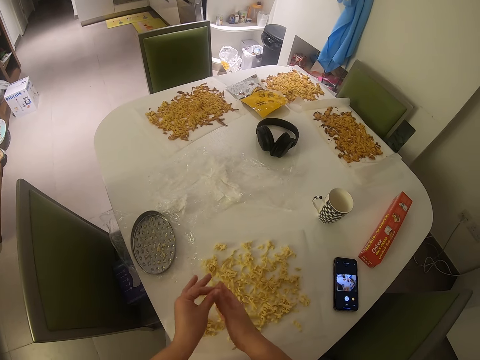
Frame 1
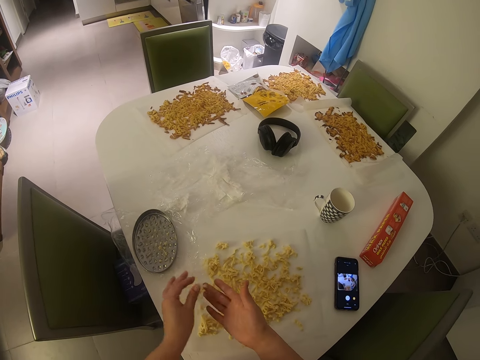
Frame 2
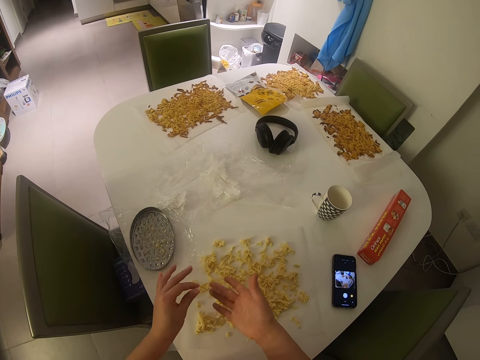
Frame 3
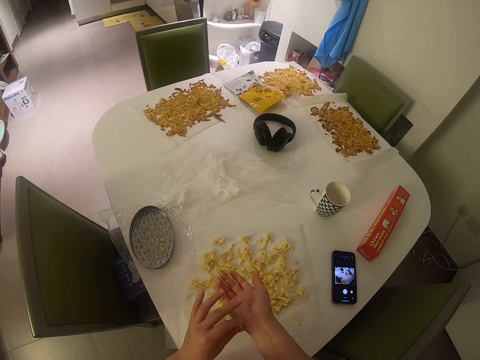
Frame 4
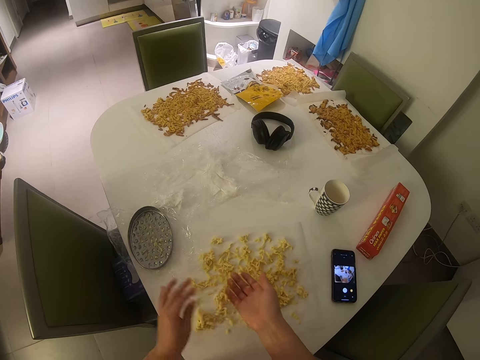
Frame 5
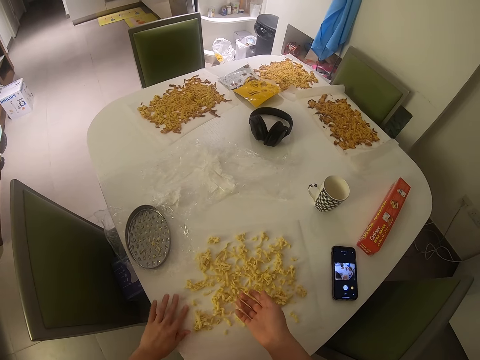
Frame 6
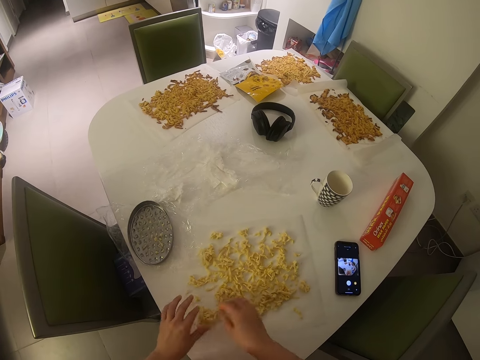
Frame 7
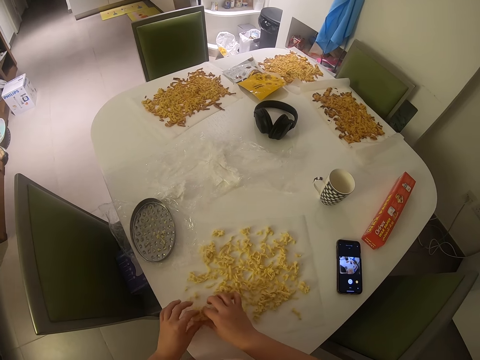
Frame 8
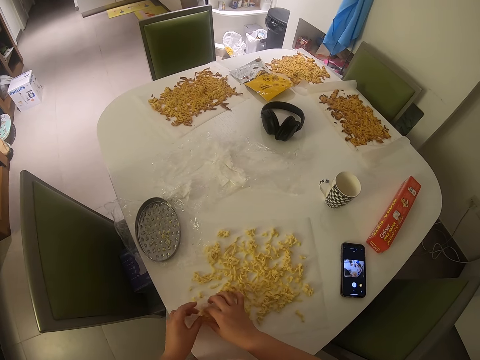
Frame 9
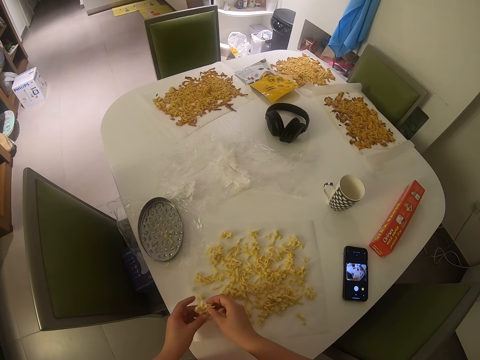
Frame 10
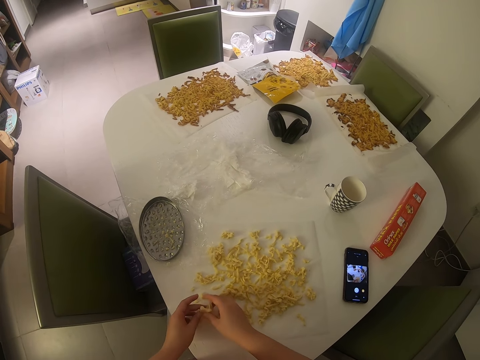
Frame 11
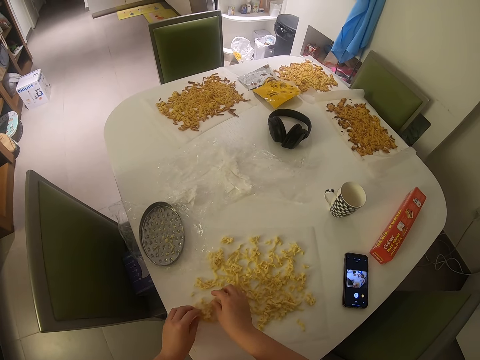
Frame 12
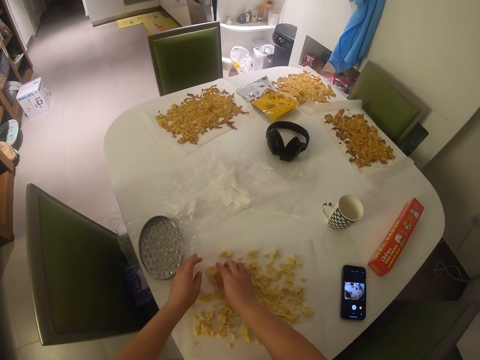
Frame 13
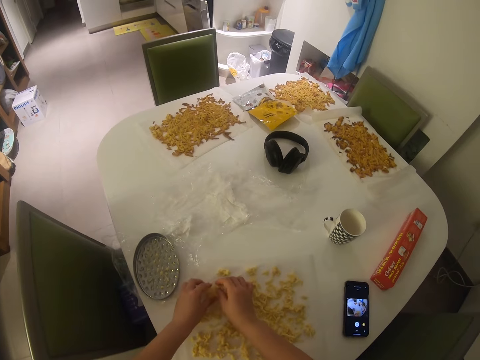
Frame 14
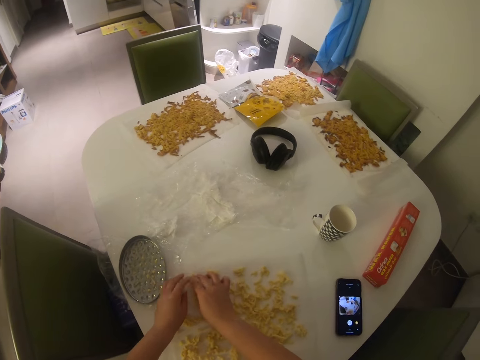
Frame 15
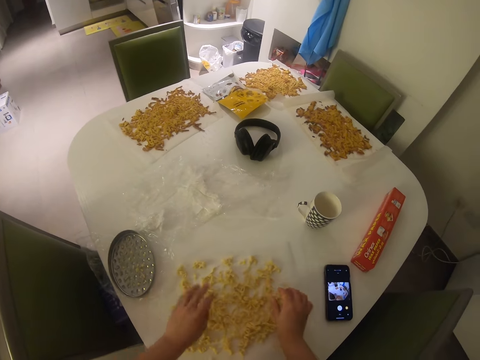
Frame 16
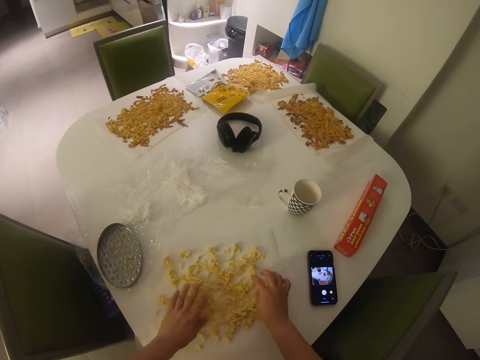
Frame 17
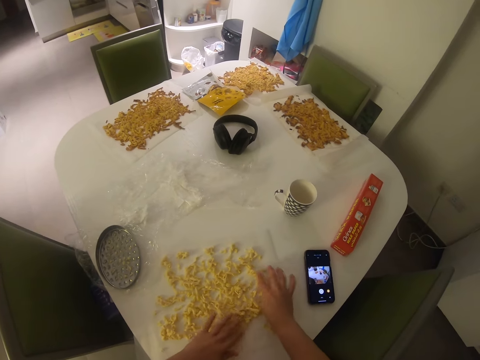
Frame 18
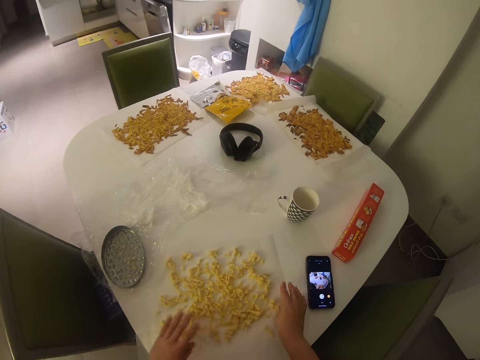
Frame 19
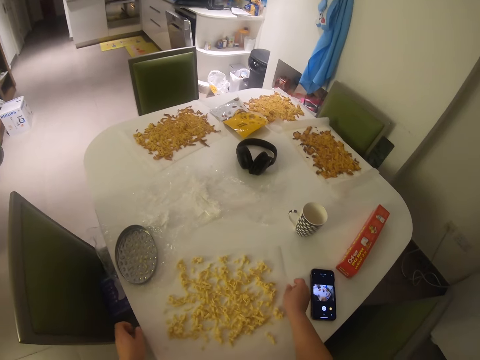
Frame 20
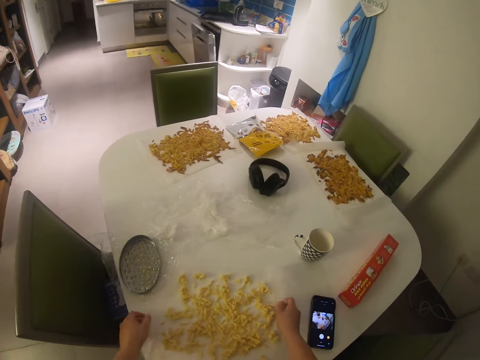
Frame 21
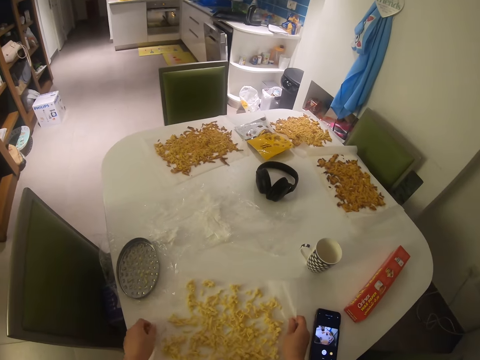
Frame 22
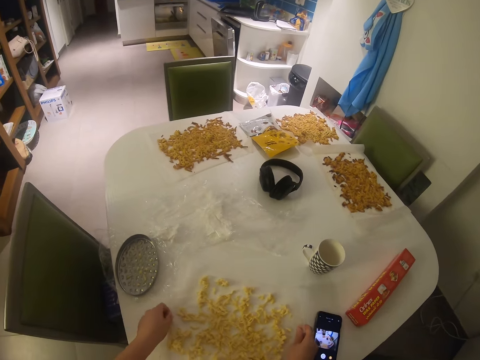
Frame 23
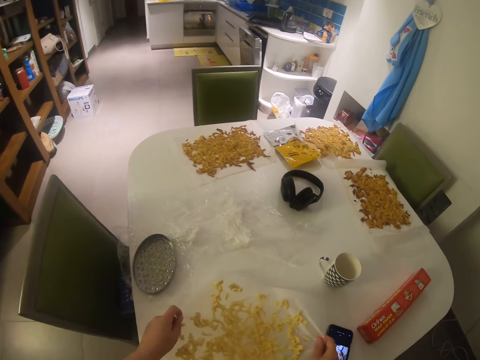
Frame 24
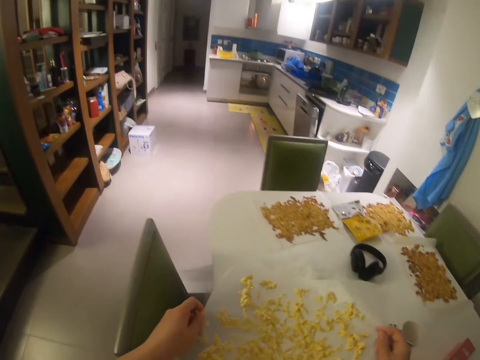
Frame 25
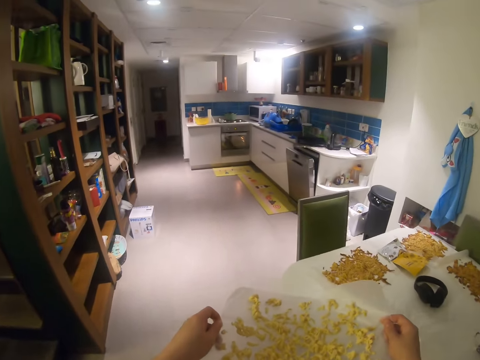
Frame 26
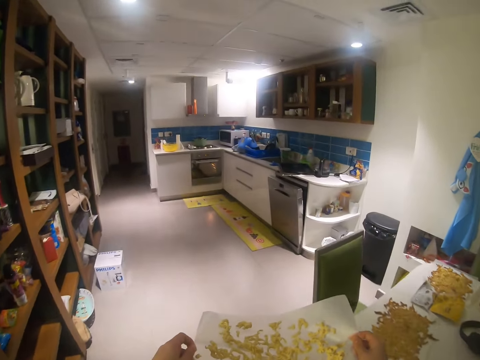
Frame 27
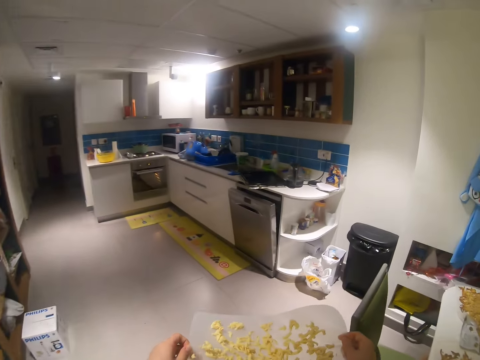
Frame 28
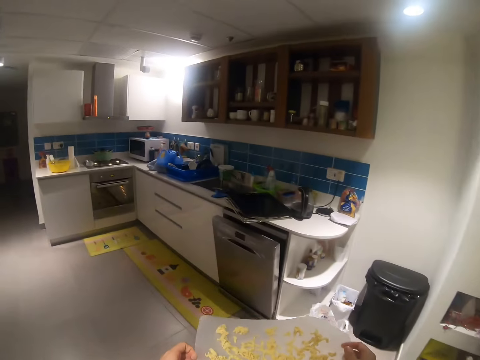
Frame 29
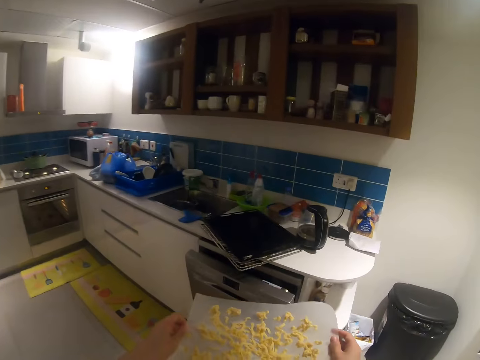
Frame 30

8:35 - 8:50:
The camera wearer puts something on the paper. They adjust the doughs on the baking sheet. They spread something on the paper. They carry the baking sheet with dough from the table. They pick up the paper. They walk away from the table.

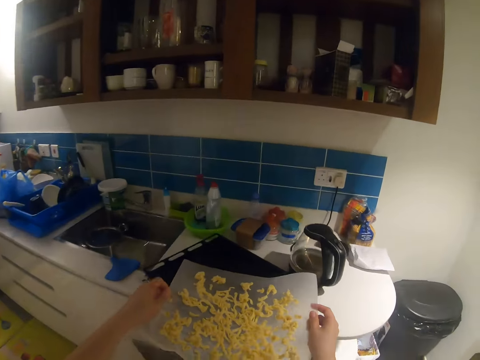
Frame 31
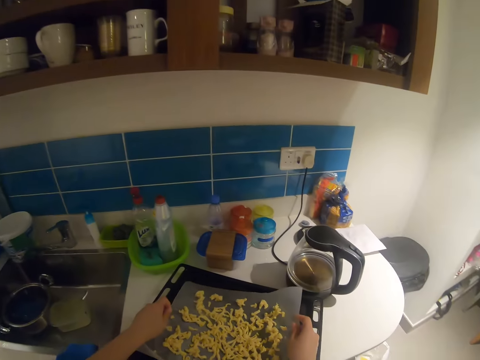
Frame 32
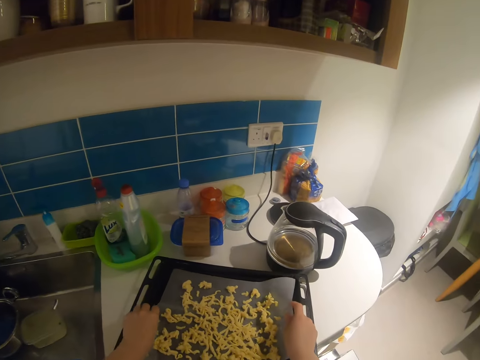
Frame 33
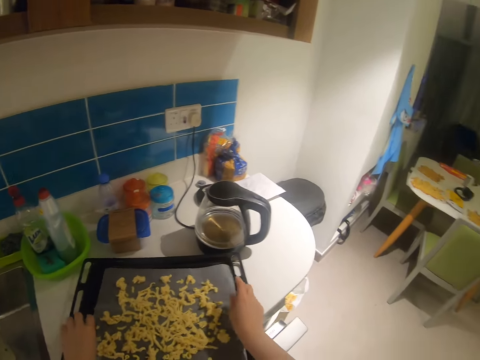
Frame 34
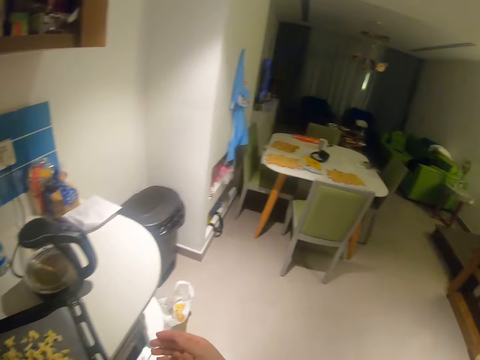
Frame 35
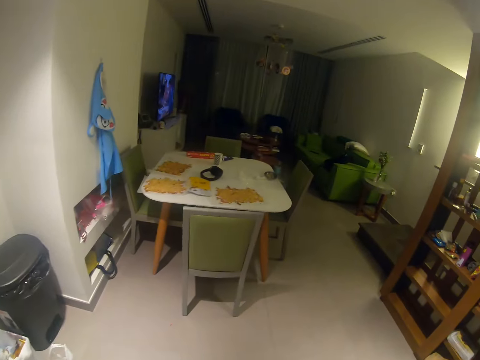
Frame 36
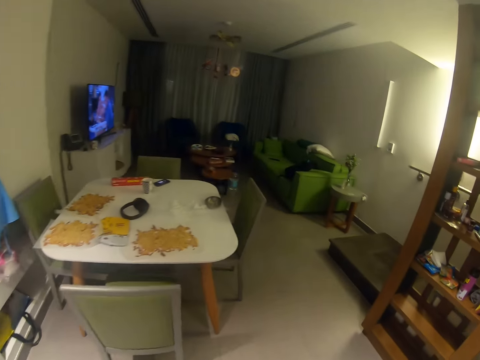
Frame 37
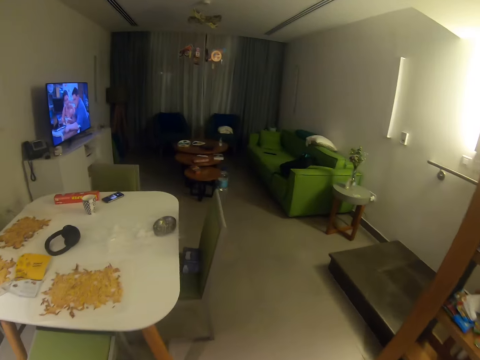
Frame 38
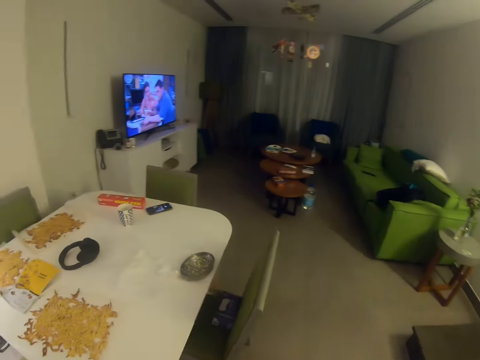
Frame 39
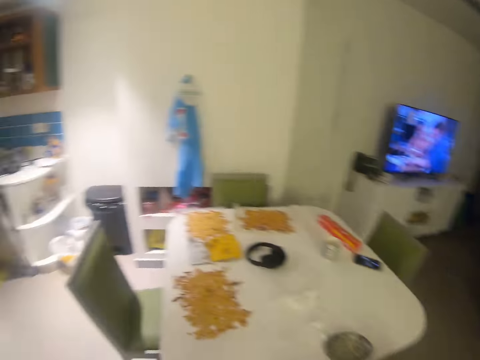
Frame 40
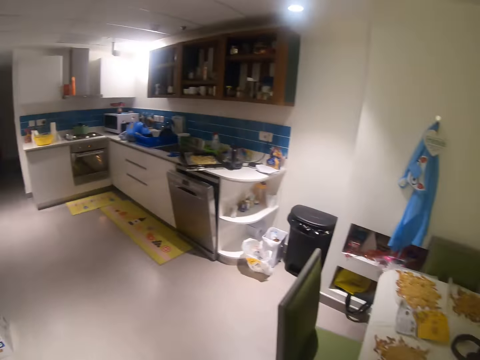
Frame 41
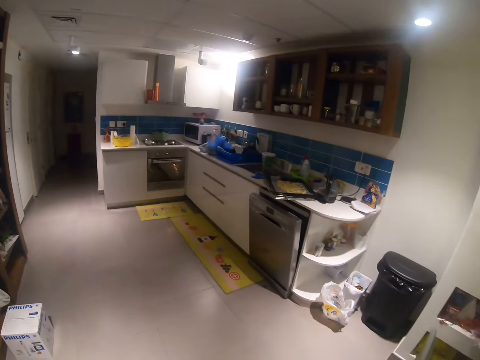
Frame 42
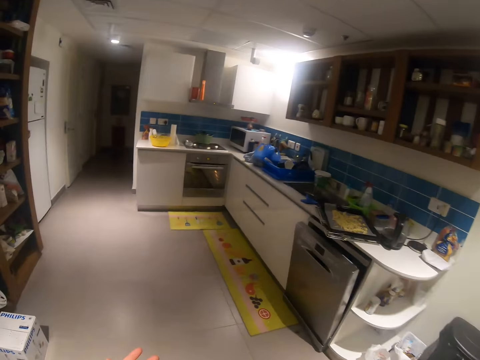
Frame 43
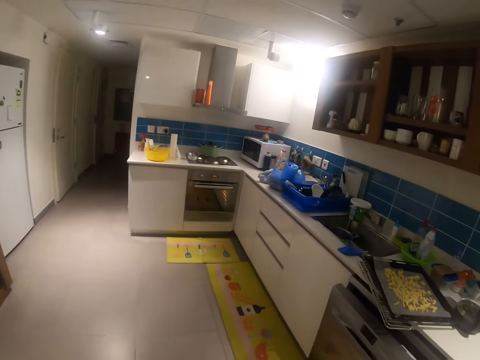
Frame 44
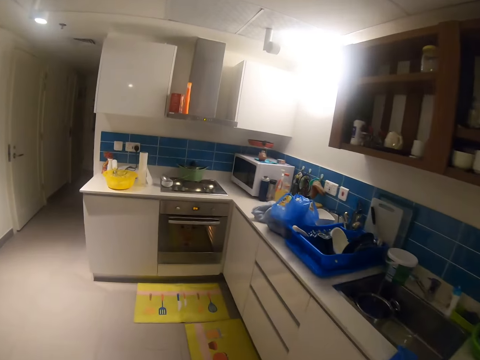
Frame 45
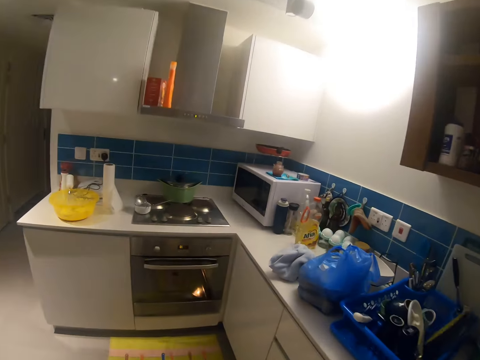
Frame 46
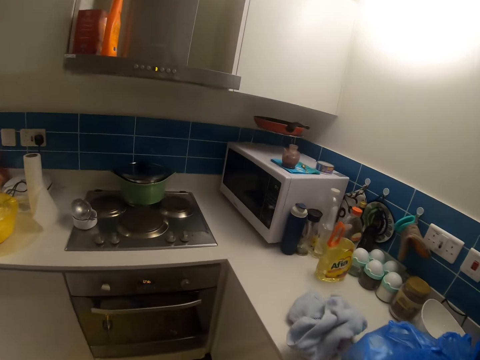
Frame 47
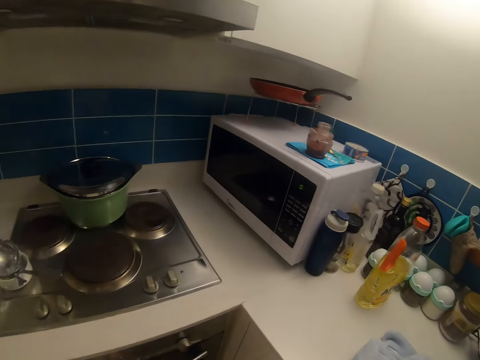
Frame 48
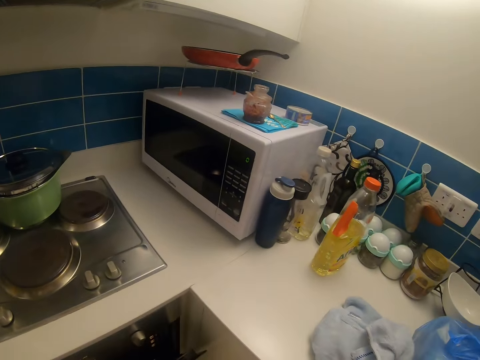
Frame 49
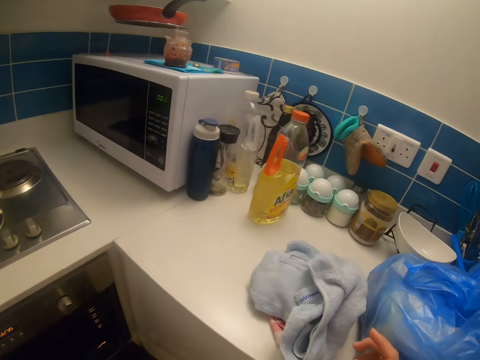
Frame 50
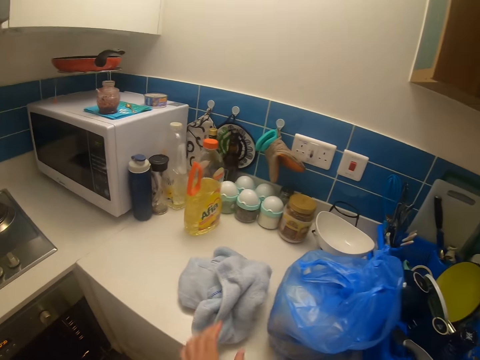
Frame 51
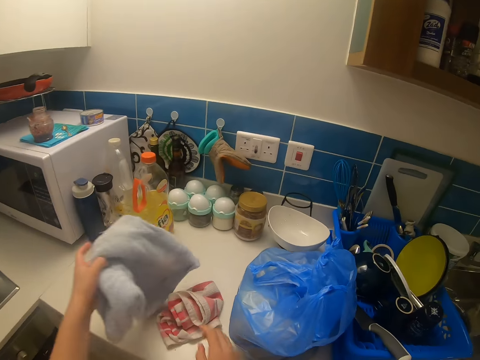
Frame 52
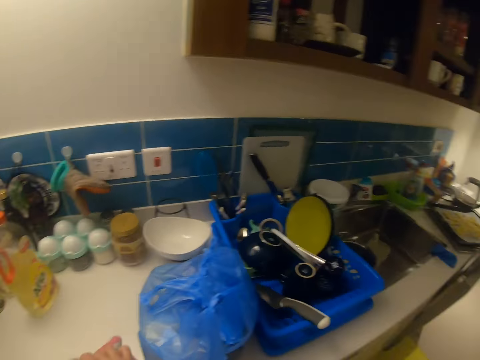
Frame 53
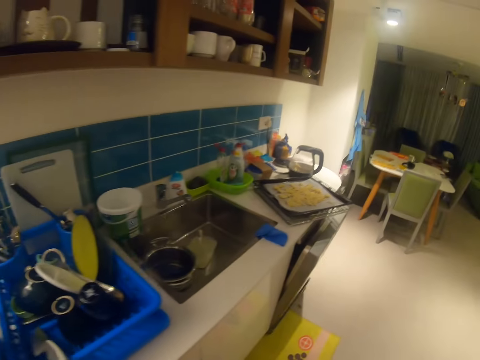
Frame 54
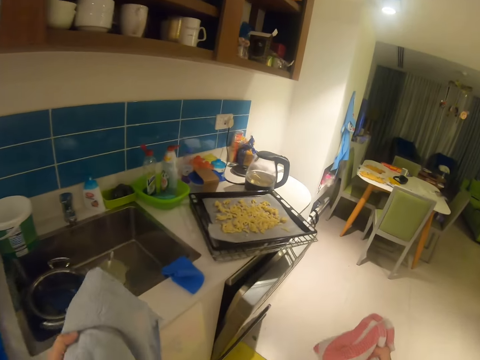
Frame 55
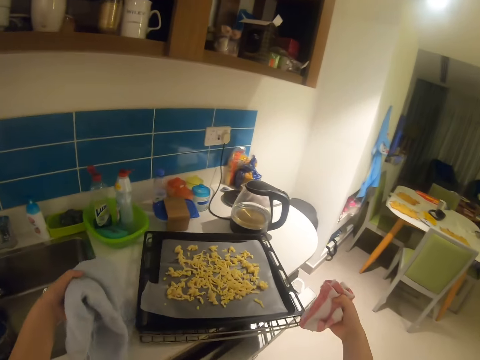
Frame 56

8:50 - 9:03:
The camera wearer places the baking sheet in the sheet pan on the cabinet. They walk around the house. They pick the napkins from the cabinet. They walk around the house.
